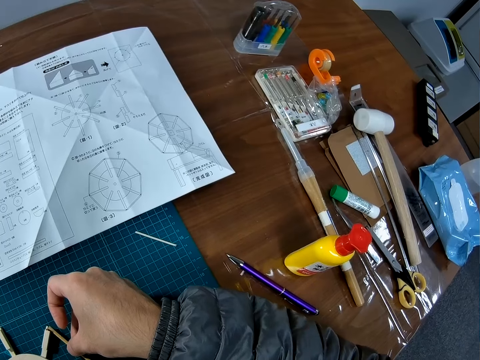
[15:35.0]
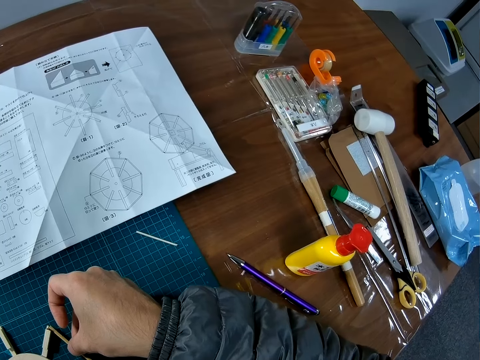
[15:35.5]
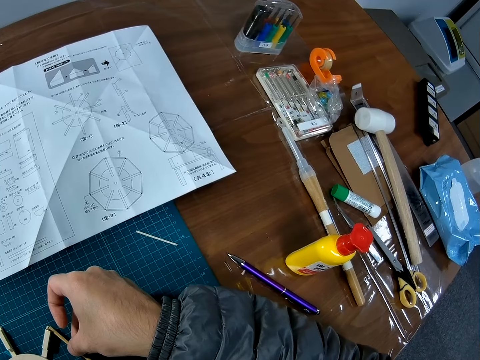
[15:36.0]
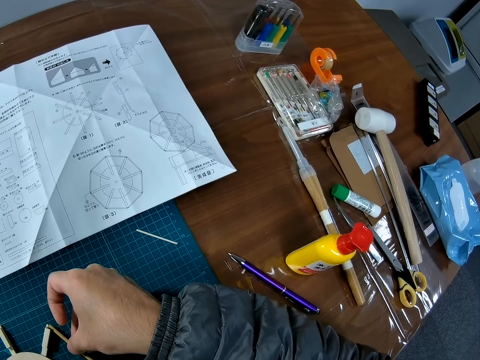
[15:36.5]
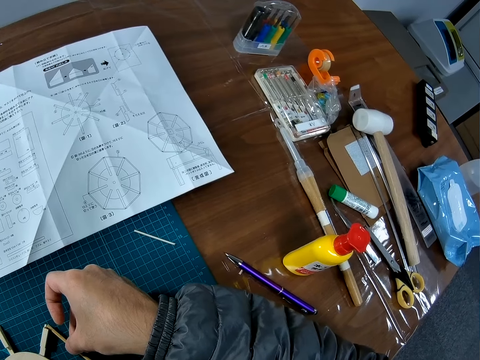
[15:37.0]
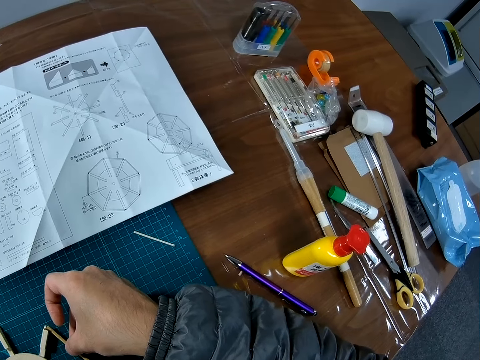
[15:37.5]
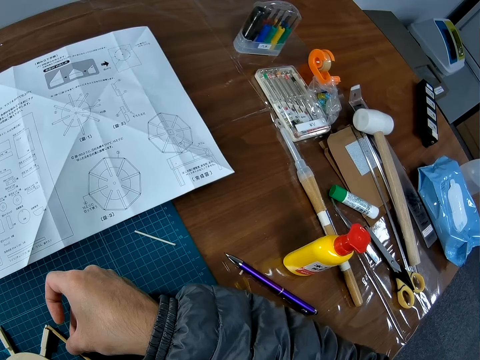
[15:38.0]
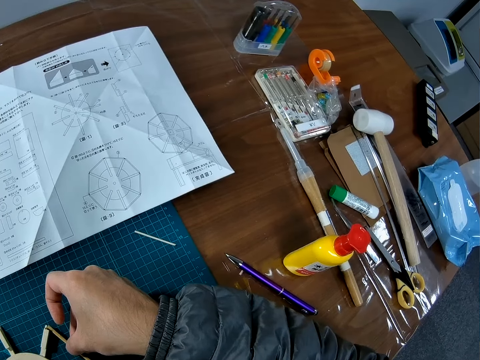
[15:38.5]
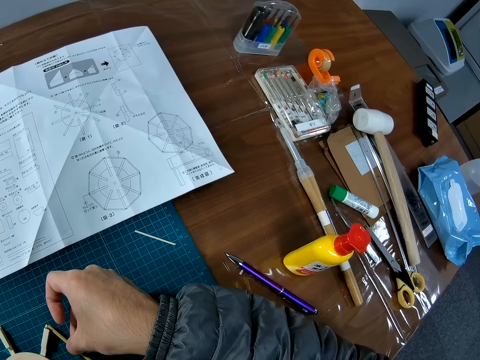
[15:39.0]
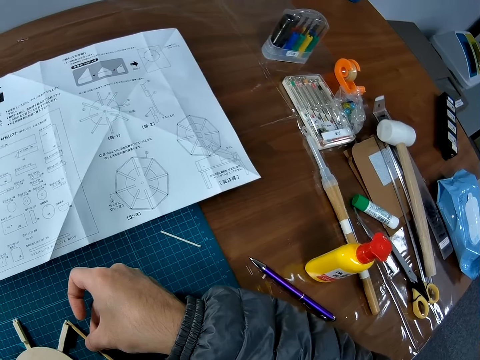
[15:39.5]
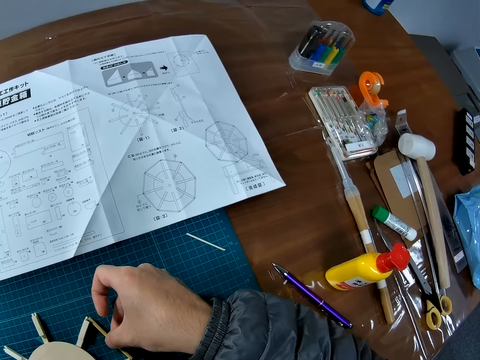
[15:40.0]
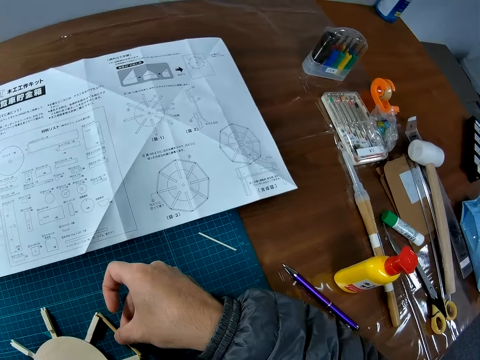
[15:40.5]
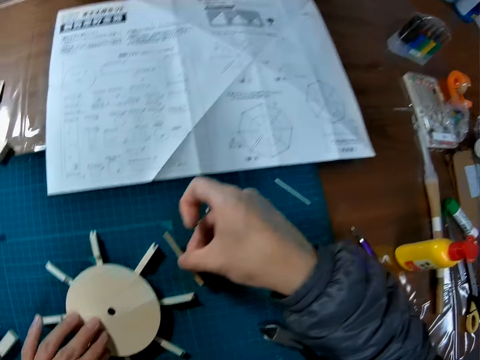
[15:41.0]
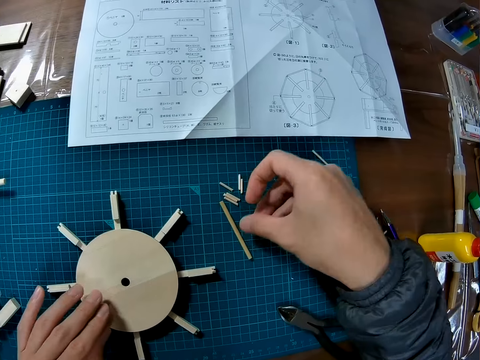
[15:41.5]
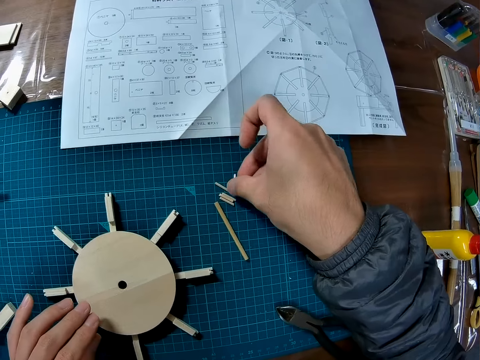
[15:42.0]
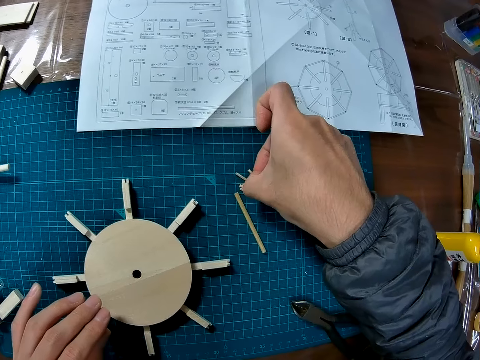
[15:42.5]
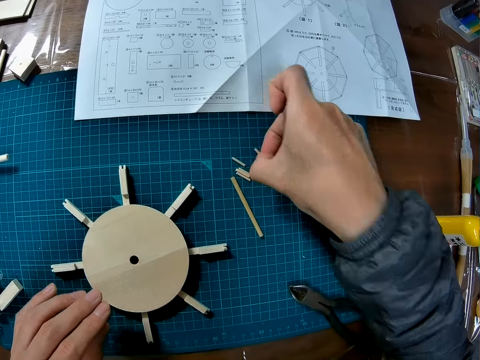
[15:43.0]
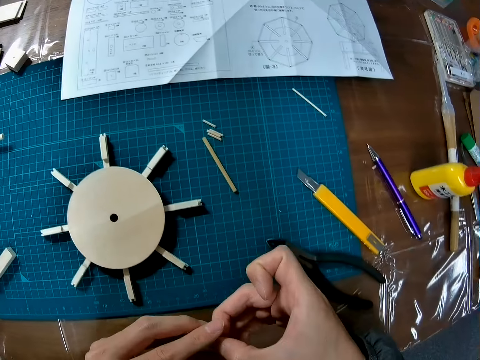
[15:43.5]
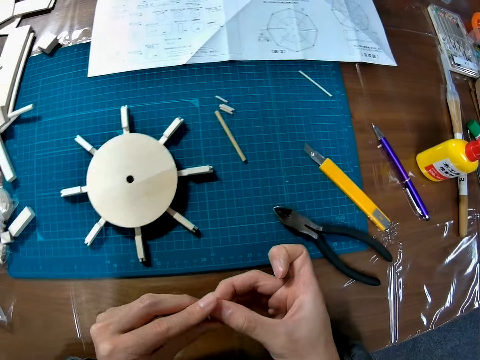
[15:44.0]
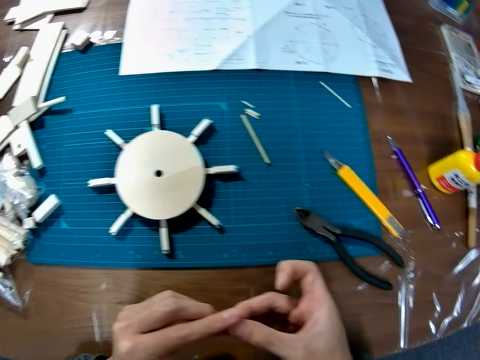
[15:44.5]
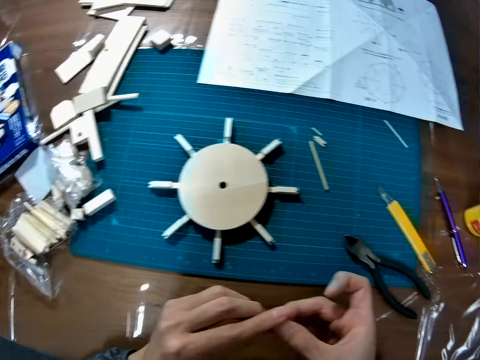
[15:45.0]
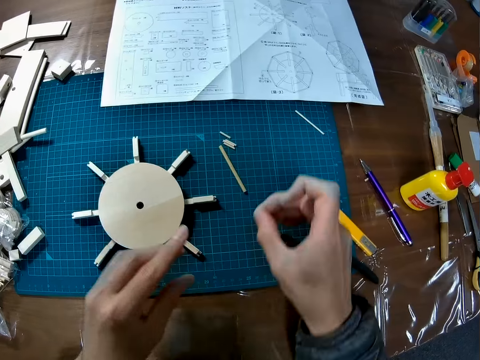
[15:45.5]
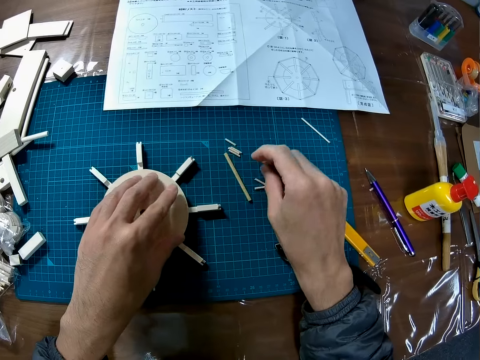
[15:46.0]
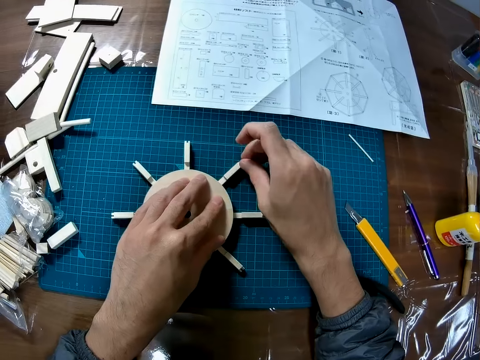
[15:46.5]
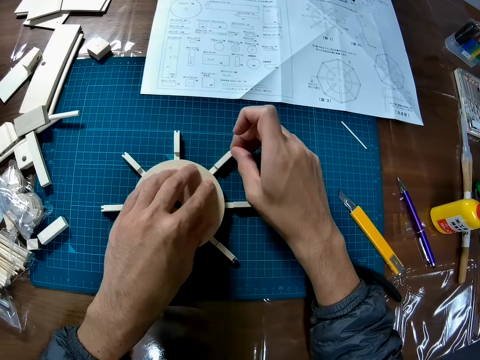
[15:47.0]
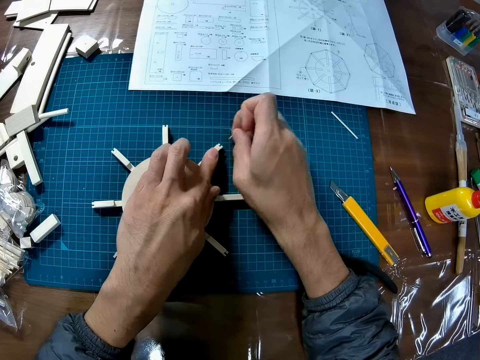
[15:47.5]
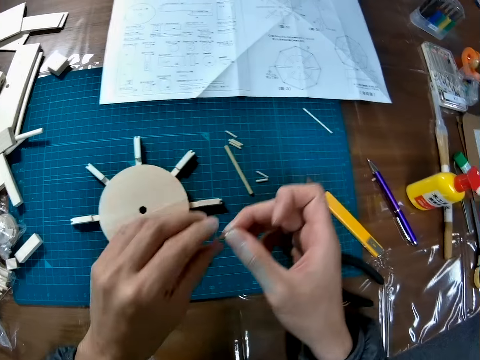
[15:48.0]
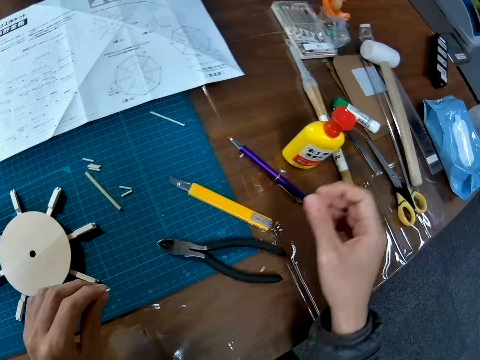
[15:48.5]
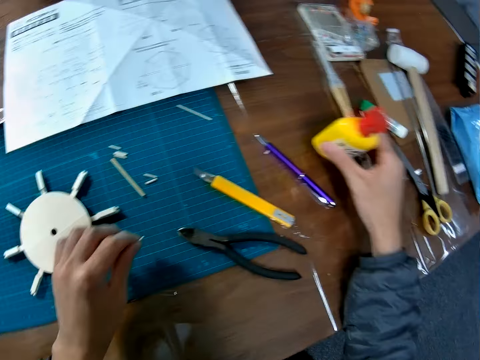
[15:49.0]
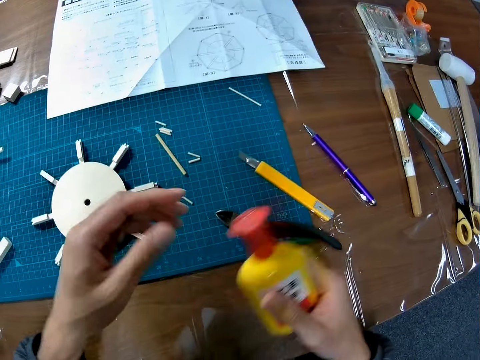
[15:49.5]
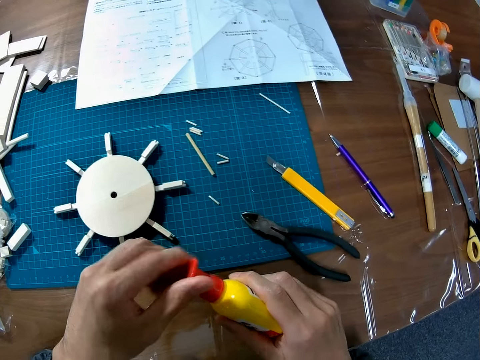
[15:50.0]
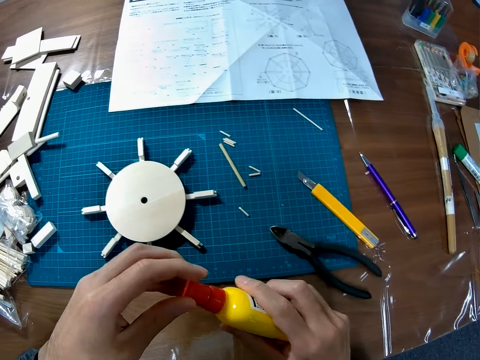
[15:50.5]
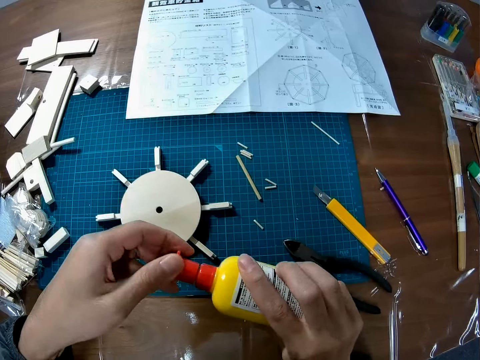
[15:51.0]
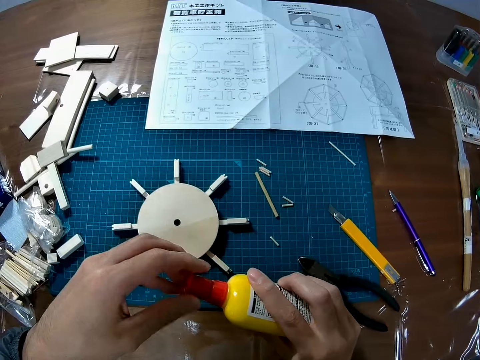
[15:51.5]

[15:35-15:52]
The camera wearer drops the piece of wood on the cutting mat. They pick up pieces of wood from the cutting mat and drop the pieces of wood on the cutting mat. They remove a piece of wood from an edge of the wooden structure. They fix the piece of wood on the wooden ship wheel craft. They pick up a bottle of glue from the table. They drop the piece of wood on the cutting mat. They remove the cover of the bottle of glue.

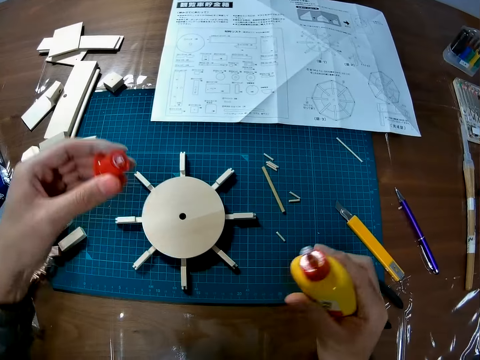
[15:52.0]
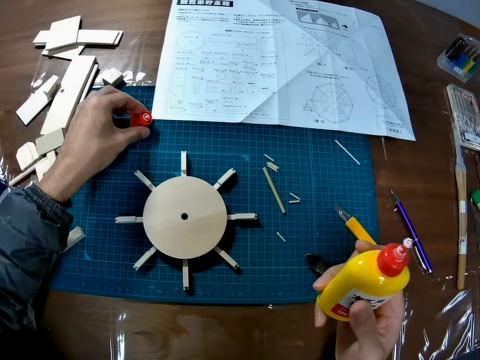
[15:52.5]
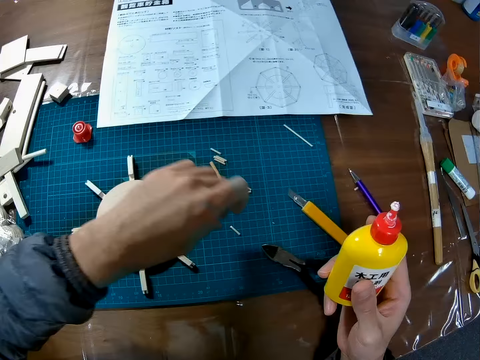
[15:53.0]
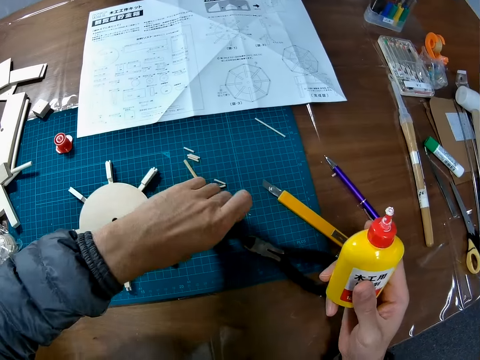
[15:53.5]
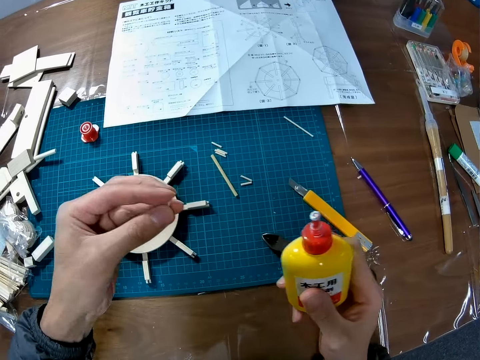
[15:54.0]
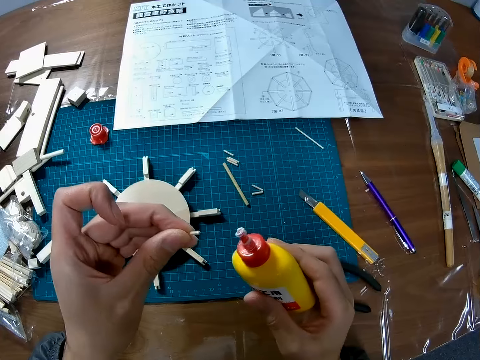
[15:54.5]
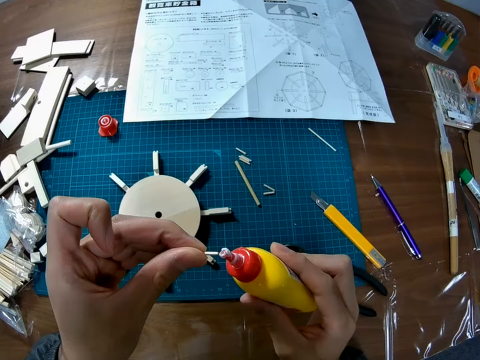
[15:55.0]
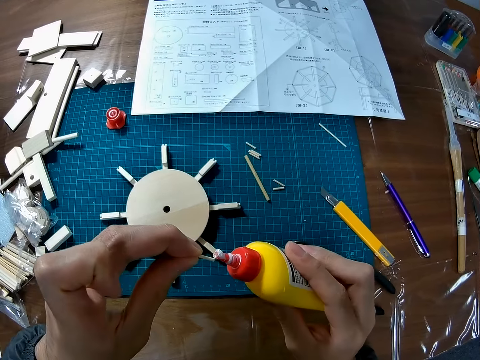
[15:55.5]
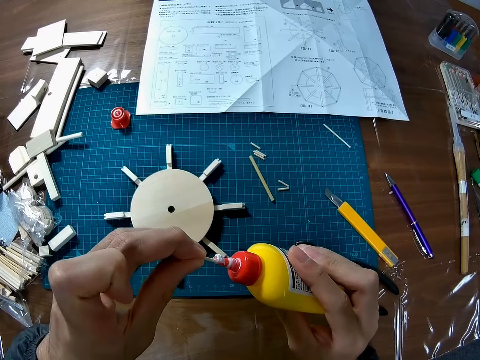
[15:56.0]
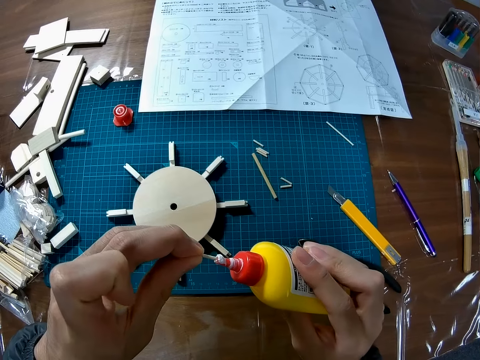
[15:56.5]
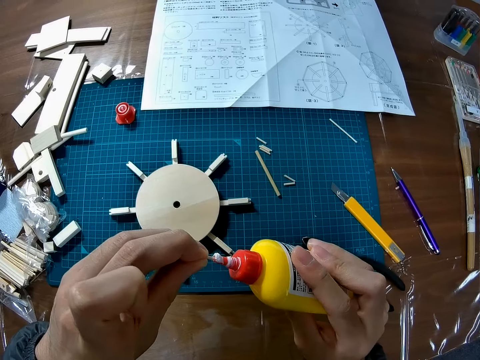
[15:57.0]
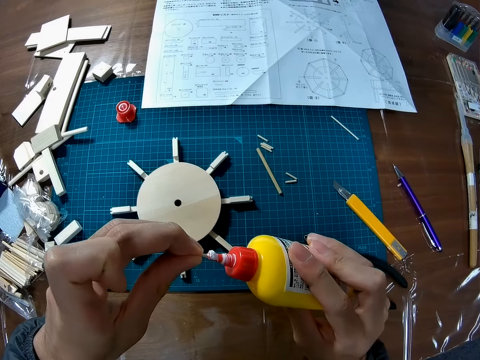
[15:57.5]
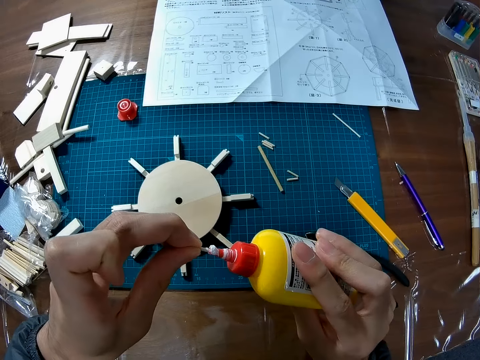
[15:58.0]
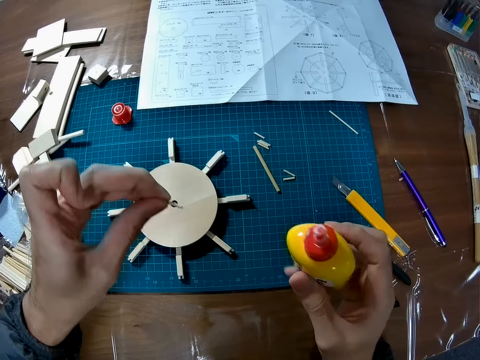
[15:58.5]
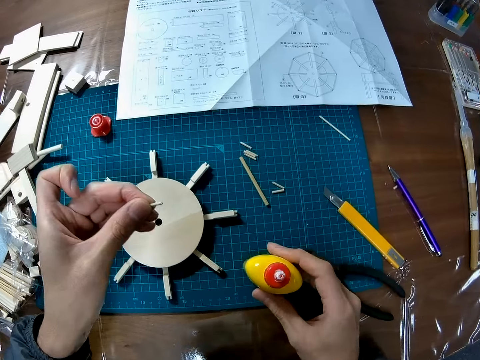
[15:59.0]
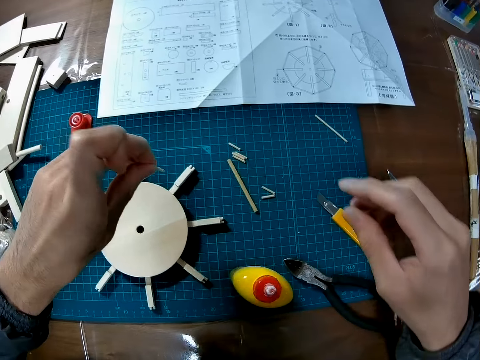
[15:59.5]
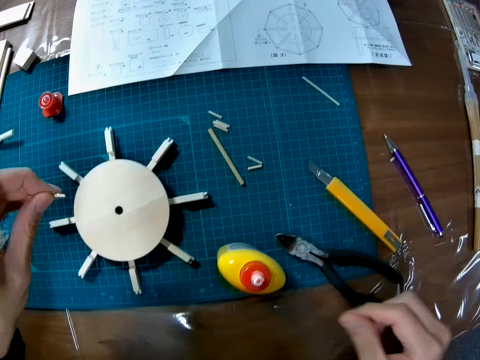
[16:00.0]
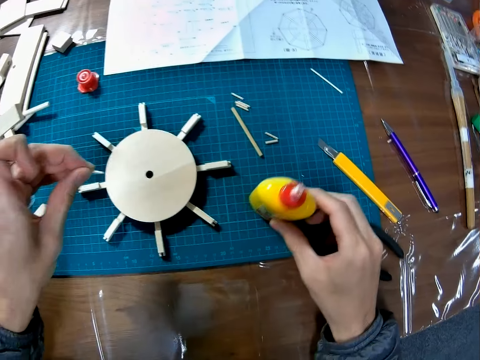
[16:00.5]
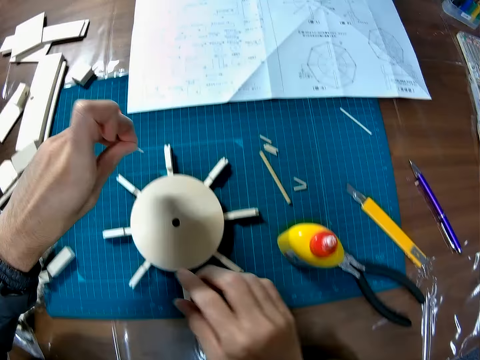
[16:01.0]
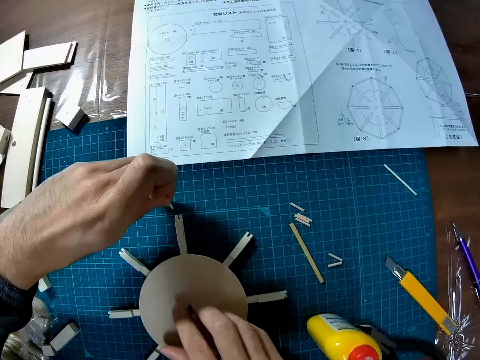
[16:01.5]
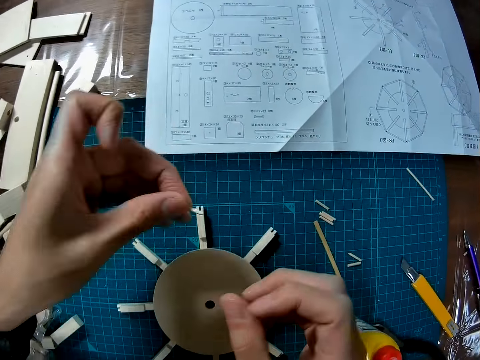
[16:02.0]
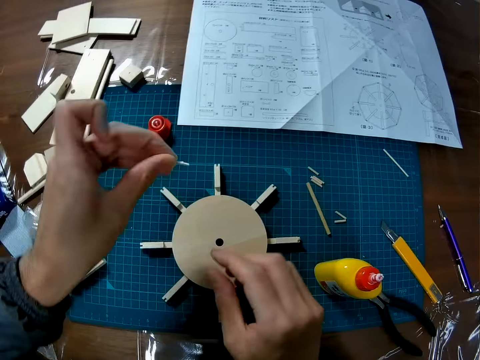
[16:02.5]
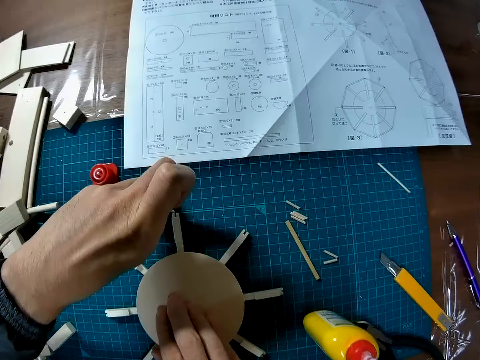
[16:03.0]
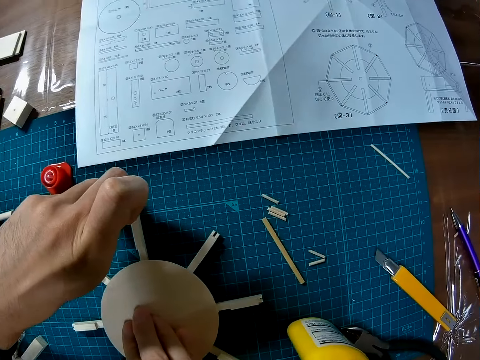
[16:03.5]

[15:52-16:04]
The camera wearer drops the cover on the cutting mat. They pick up the piece of wood from the cutting mat. They put glue on the piece of wood. They dip the piece of wood into the bottle of glue. They drop the bottle of glue on the cutting mat. They move the bottle of glue.
